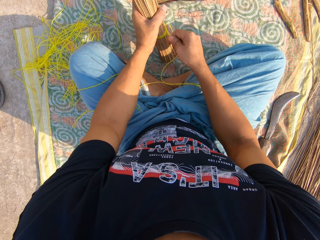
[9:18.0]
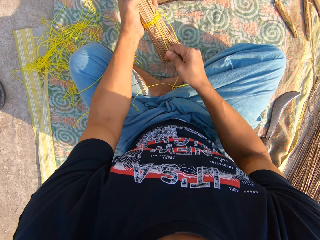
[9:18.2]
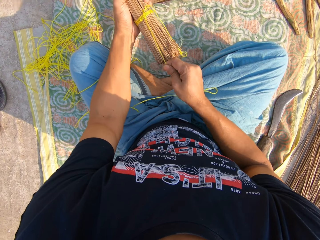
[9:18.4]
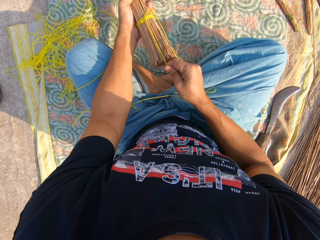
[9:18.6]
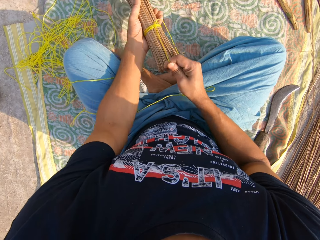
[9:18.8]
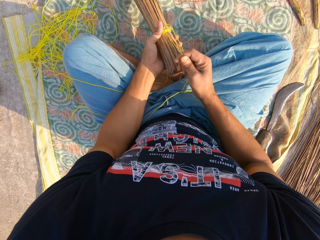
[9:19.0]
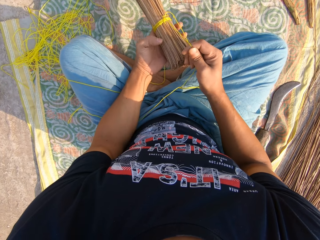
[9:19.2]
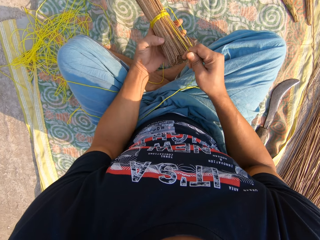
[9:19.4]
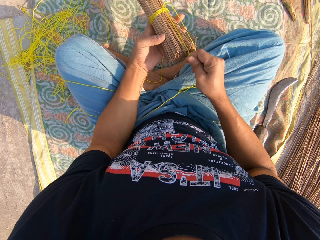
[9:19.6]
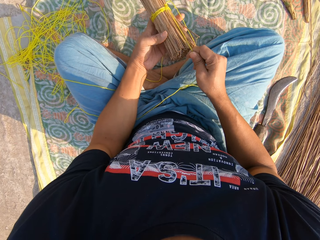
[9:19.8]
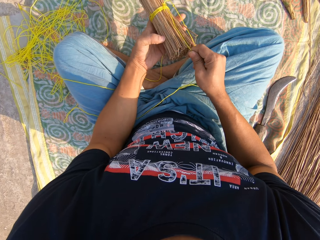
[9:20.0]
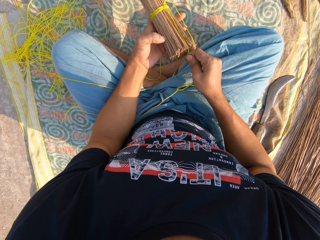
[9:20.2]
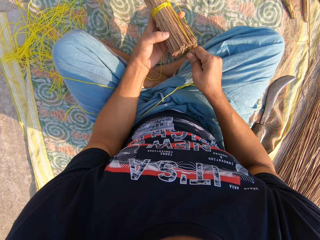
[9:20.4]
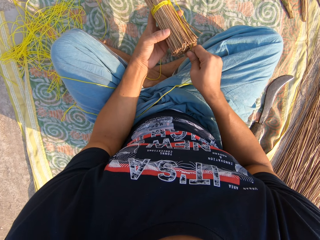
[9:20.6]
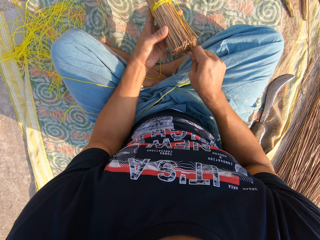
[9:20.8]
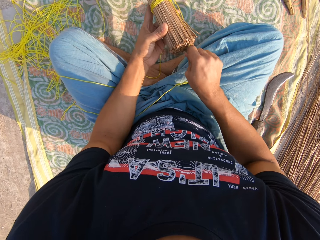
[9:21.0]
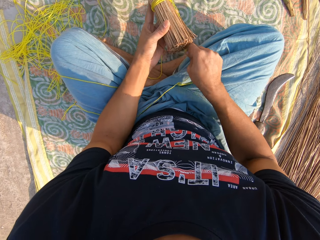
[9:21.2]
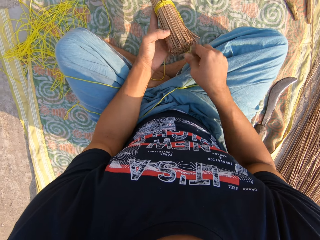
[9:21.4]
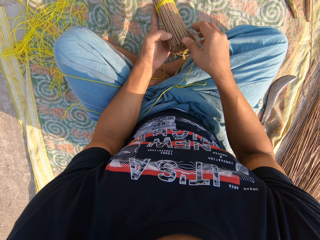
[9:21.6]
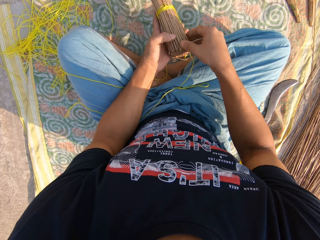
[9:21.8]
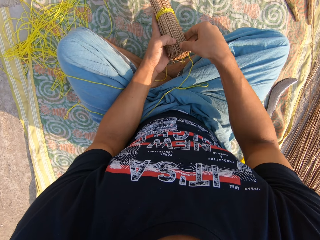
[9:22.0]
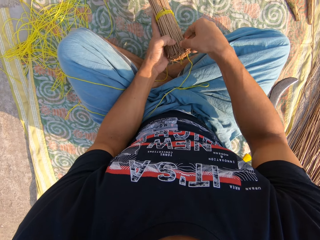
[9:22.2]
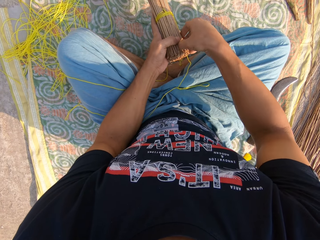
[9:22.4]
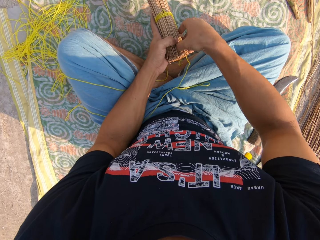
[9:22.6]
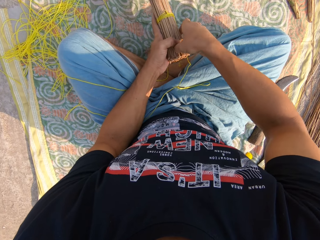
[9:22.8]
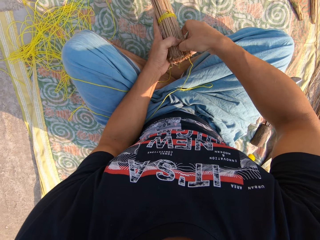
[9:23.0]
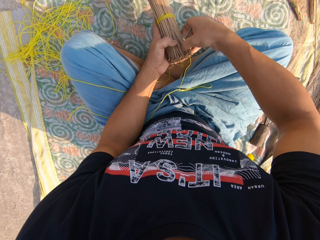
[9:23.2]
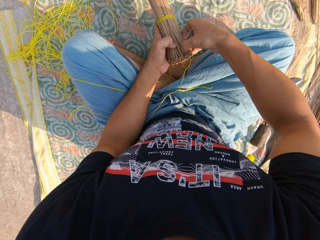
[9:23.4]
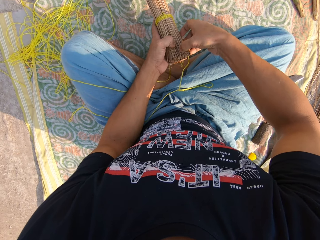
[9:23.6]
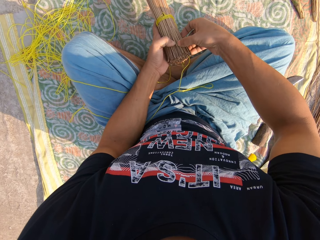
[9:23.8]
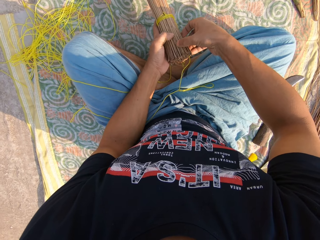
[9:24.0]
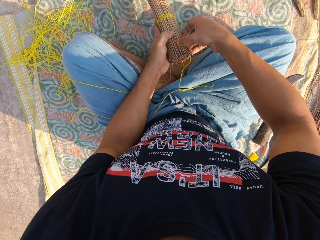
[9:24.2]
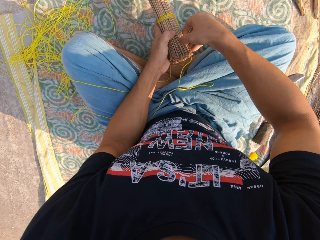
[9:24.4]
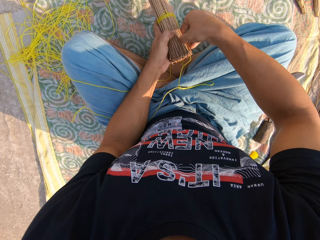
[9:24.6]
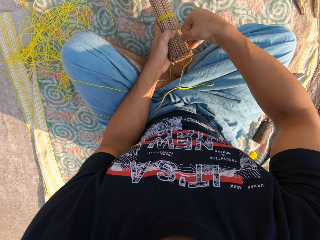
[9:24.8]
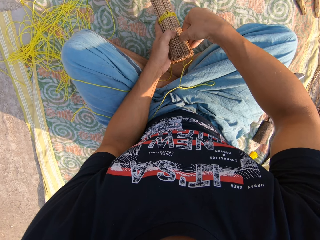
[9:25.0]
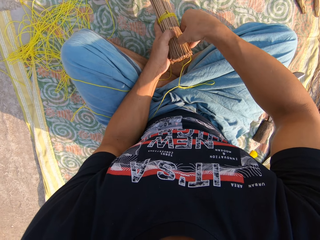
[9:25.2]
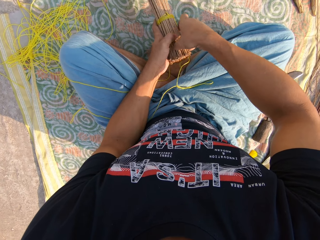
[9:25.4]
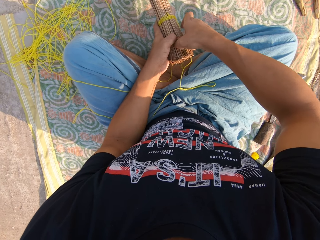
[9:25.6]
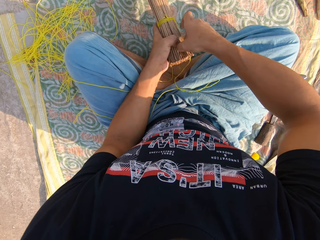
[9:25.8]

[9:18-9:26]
The camera wearer ties the rope around the broom sticks.

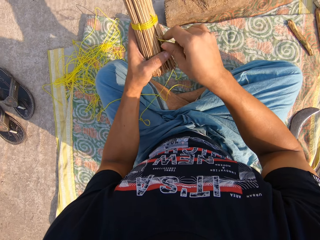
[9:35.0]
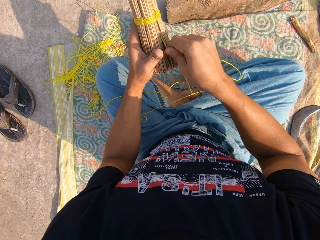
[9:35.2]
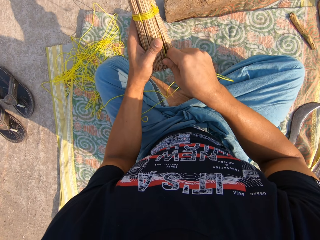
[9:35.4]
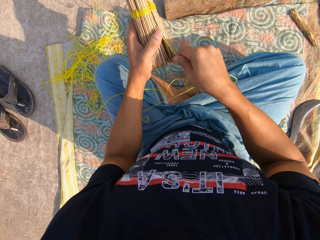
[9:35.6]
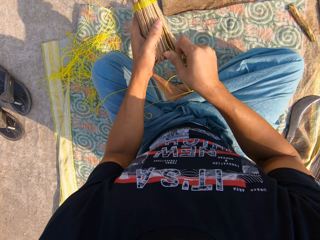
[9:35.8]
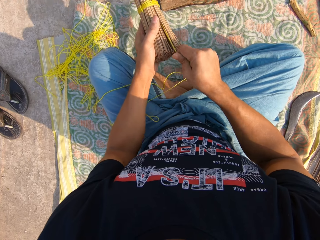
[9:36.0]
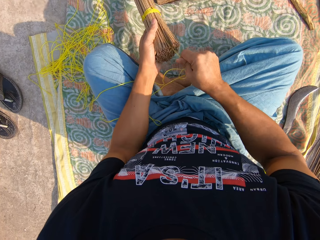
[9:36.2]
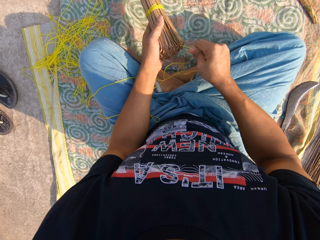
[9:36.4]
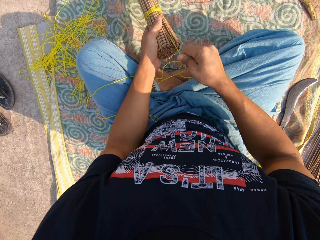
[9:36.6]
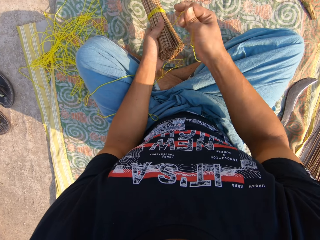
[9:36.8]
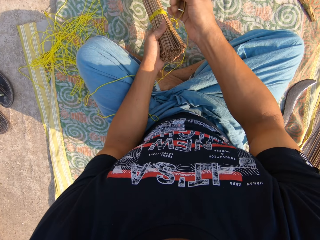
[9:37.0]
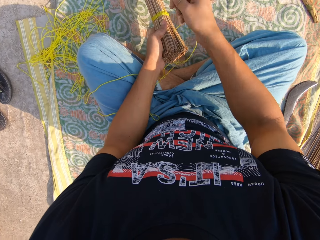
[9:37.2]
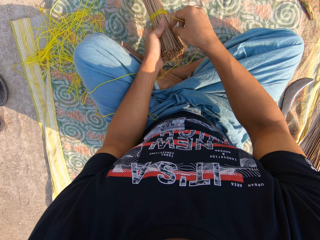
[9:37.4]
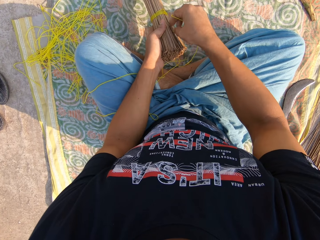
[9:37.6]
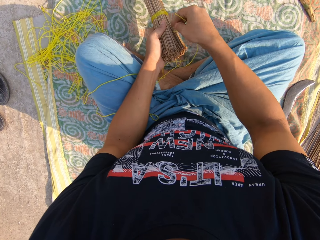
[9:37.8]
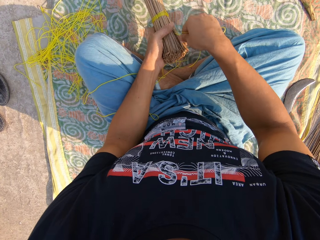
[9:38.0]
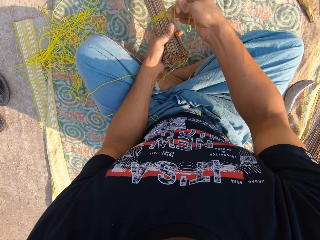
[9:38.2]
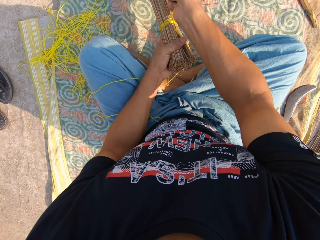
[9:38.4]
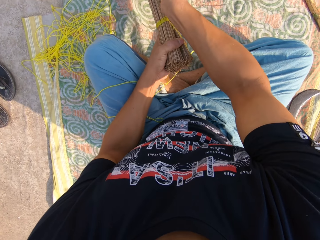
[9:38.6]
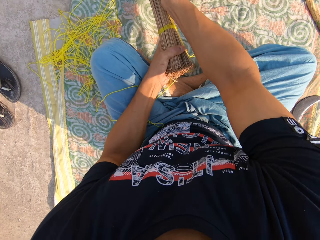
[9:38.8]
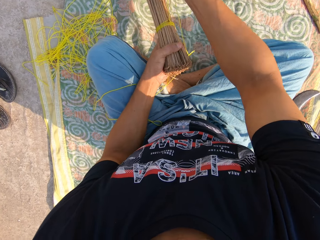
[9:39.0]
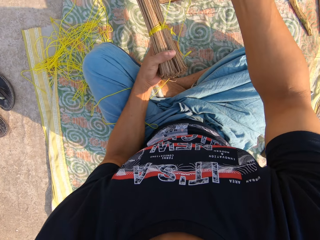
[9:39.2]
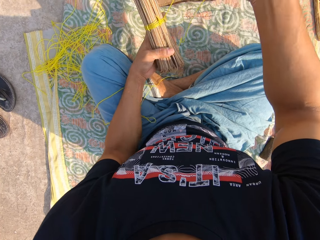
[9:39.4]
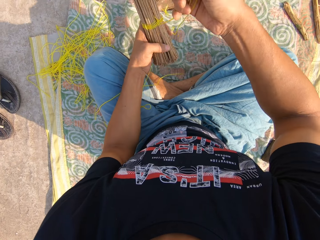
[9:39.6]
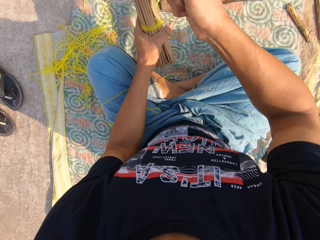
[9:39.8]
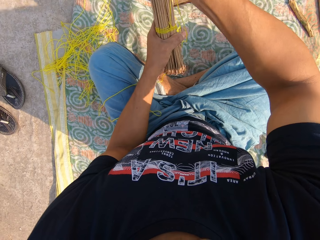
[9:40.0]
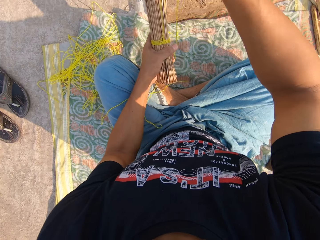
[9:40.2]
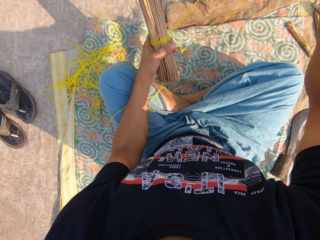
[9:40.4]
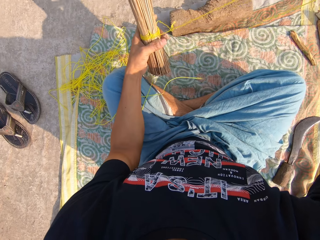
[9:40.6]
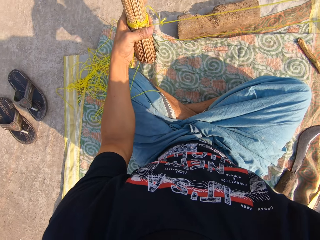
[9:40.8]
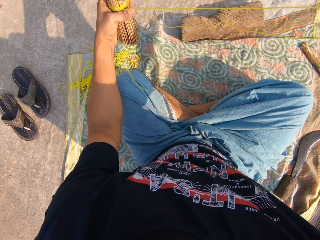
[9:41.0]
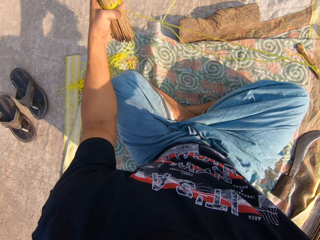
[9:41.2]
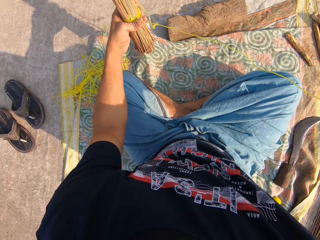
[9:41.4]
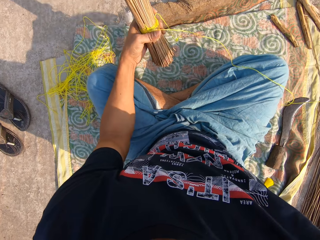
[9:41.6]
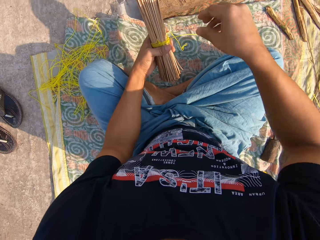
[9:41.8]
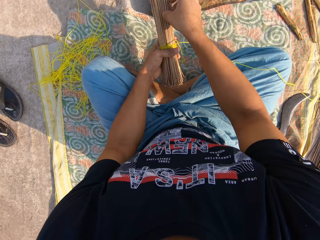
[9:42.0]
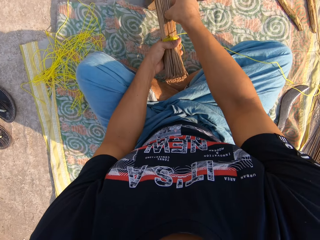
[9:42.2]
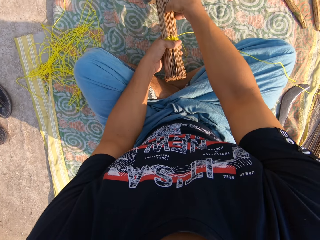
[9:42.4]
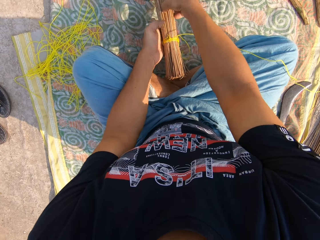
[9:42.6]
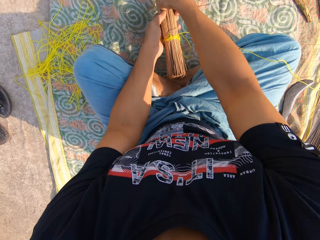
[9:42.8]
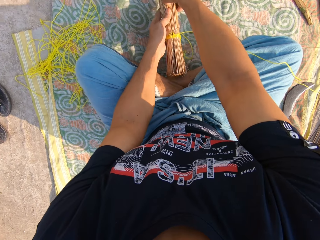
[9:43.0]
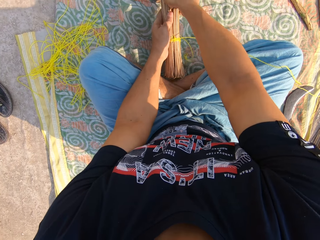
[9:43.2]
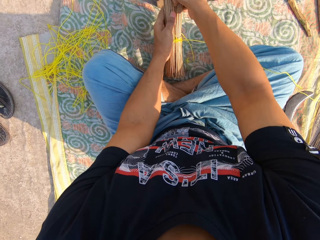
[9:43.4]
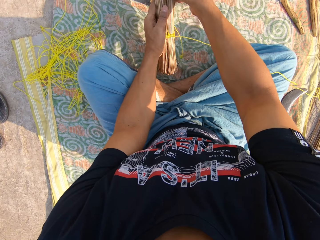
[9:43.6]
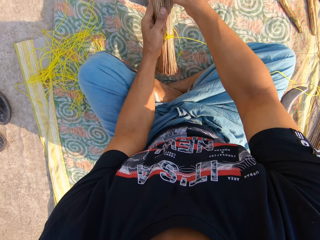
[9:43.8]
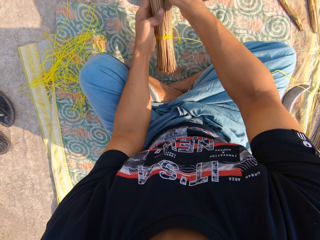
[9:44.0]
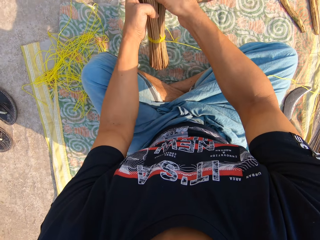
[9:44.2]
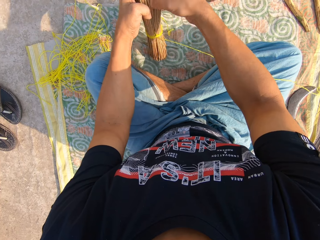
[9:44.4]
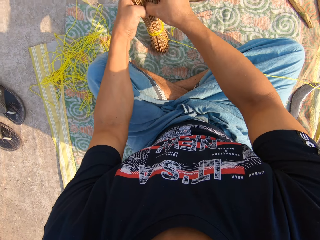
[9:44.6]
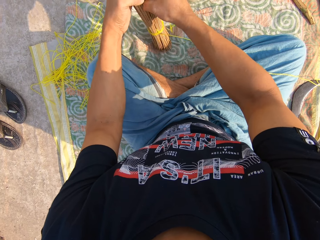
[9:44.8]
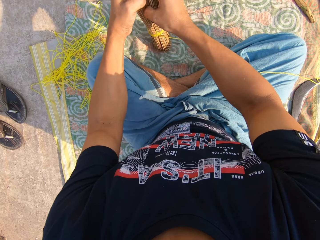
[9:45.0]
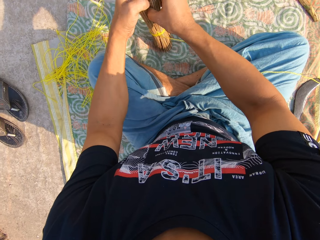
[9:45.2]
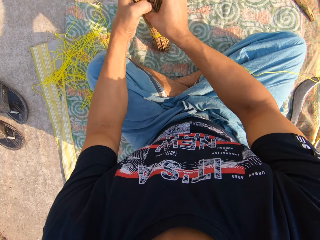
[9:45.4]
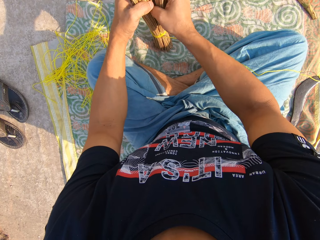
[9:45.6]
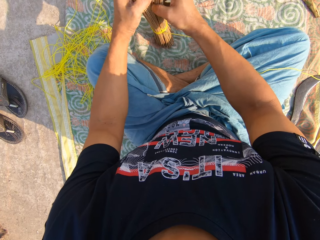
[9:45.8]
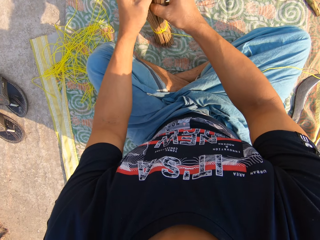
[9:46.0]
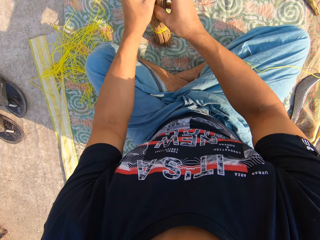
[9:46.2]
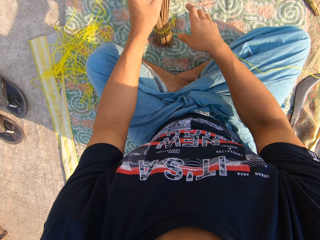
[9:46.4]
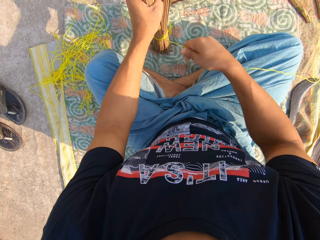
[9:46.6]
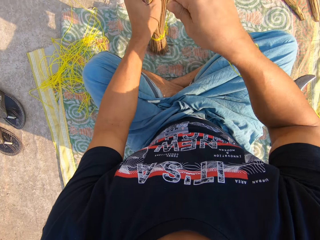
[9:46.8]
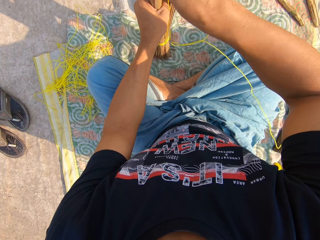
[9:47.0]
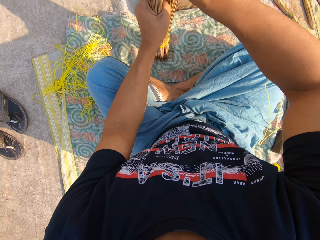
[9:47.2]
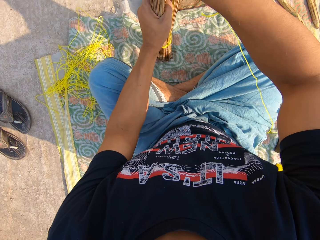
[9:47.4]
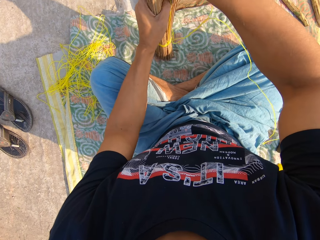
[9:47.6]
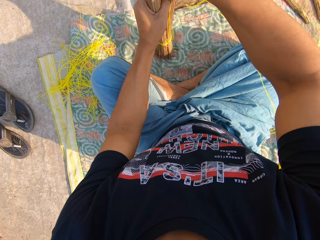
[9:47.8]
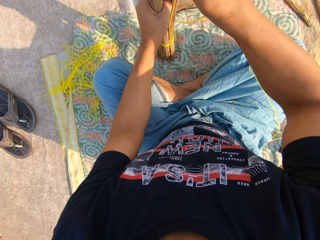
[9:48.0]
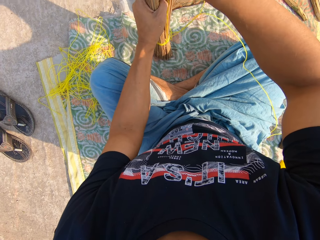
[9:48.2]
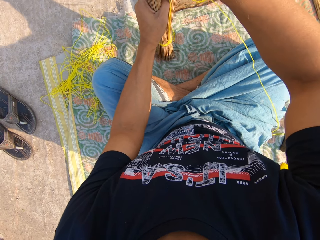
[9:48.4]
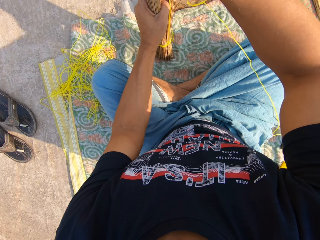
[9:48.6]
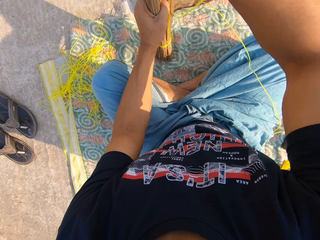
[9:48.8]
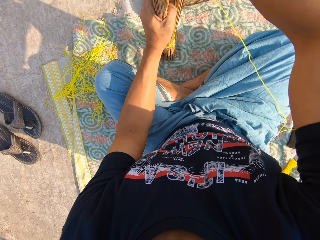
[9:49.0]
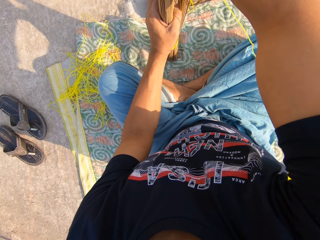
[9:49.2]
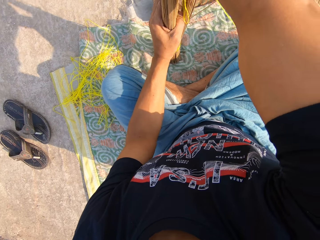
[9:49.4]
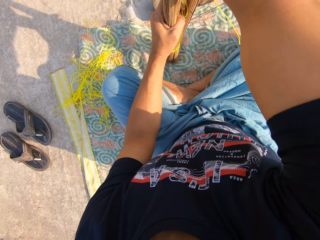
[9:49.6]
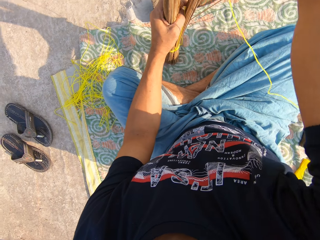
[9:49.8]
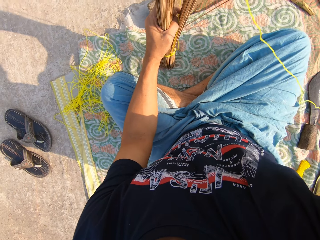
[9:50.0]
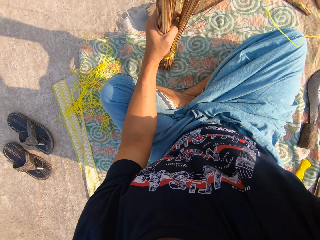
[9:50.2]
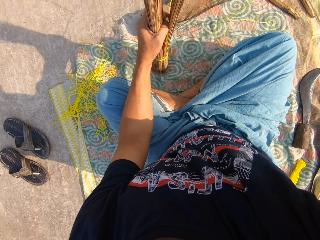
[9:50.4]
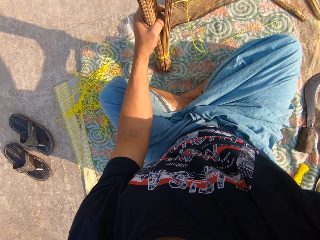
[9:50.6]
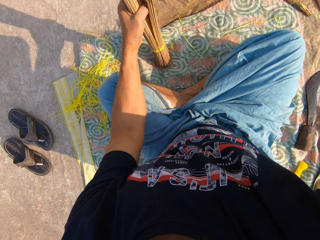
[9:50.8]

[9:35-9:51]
The camera wearer adjusts the rope. They adjust the broom sticks. They tie the rope around the broom sticks.
